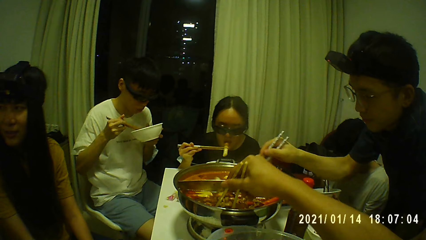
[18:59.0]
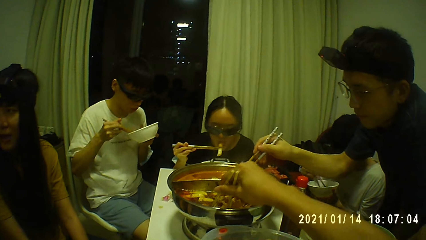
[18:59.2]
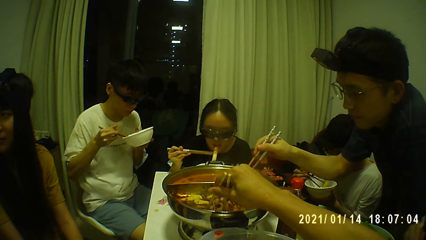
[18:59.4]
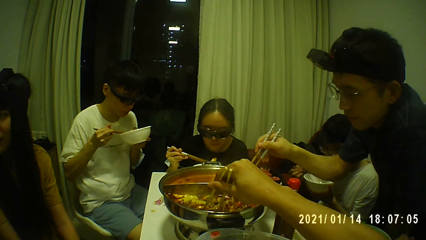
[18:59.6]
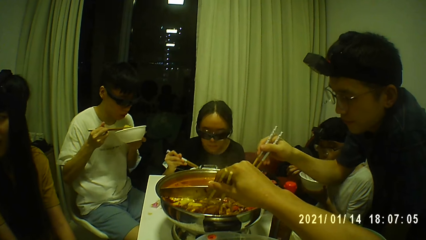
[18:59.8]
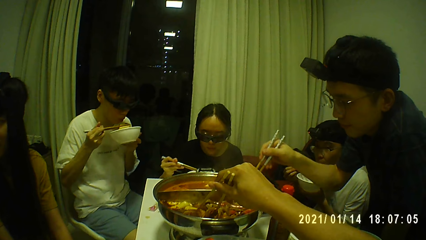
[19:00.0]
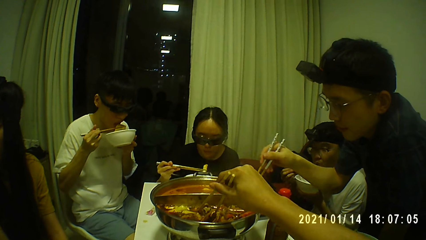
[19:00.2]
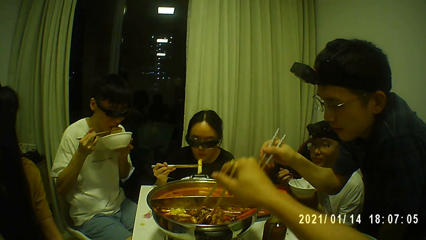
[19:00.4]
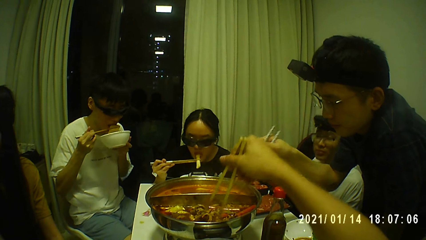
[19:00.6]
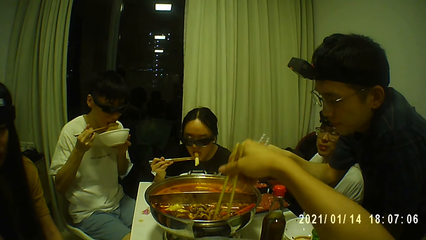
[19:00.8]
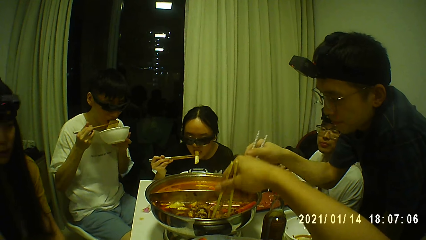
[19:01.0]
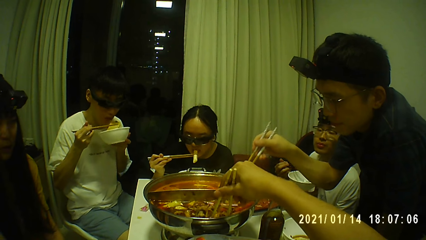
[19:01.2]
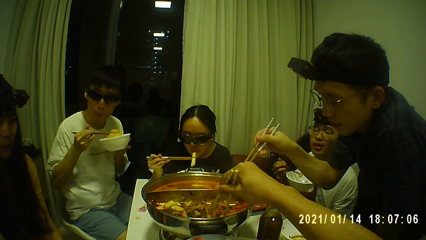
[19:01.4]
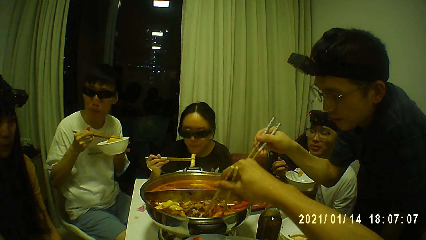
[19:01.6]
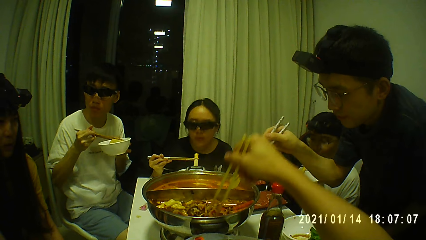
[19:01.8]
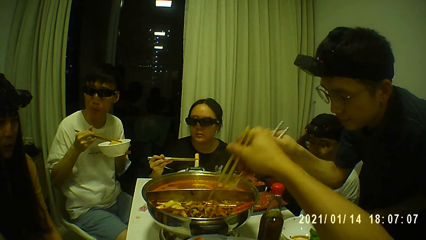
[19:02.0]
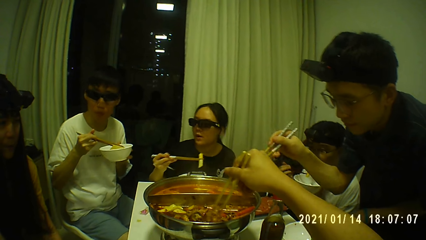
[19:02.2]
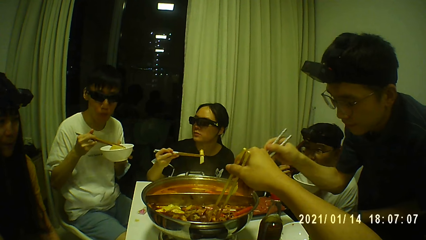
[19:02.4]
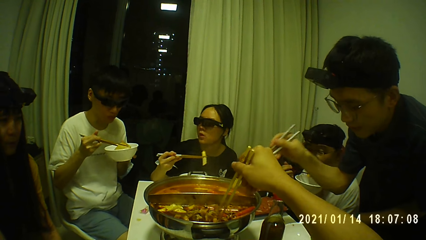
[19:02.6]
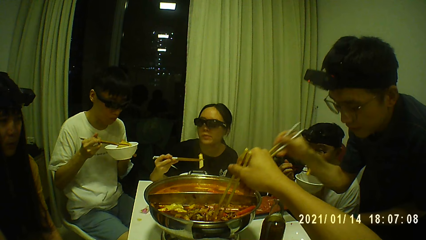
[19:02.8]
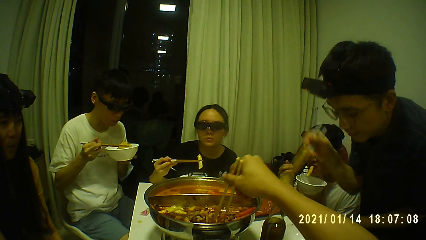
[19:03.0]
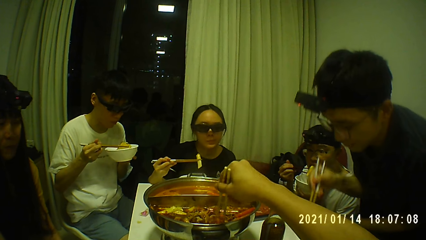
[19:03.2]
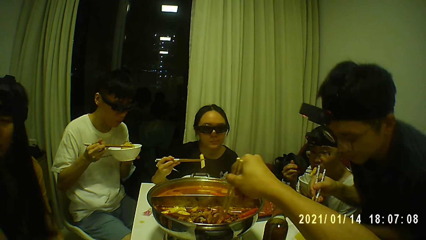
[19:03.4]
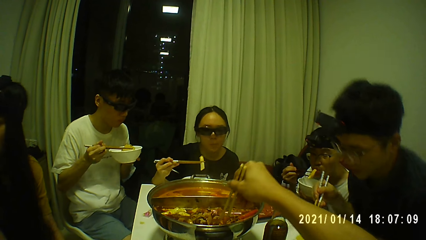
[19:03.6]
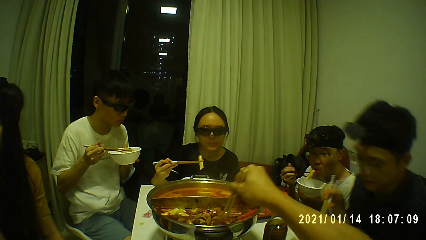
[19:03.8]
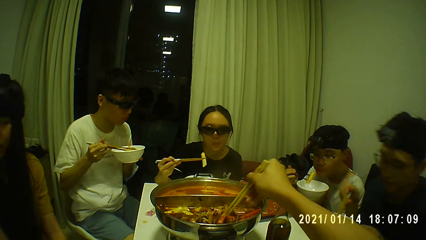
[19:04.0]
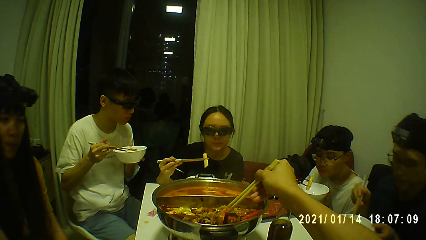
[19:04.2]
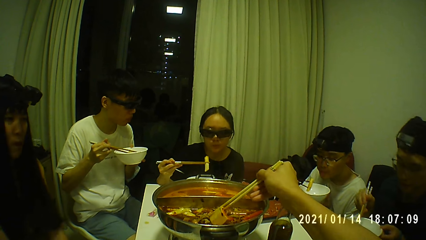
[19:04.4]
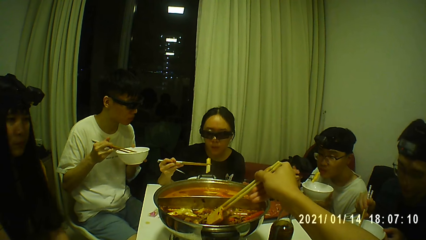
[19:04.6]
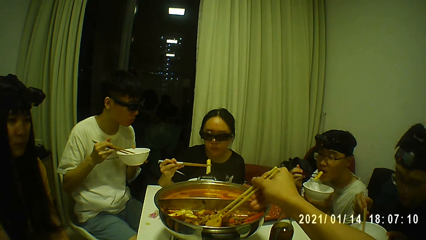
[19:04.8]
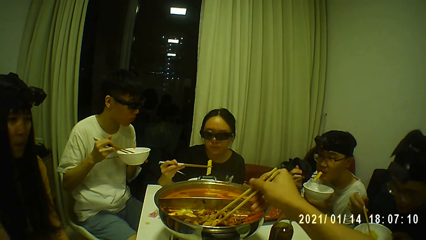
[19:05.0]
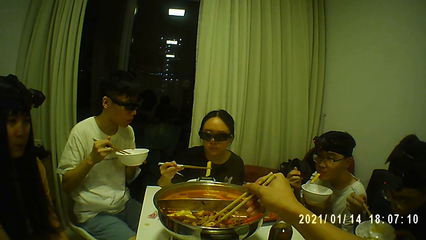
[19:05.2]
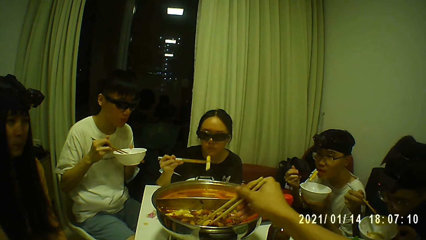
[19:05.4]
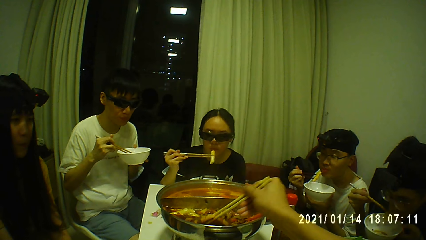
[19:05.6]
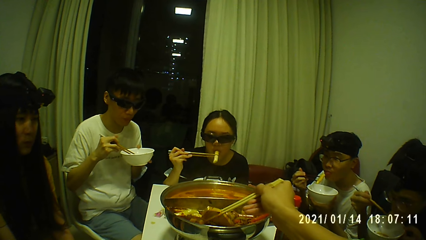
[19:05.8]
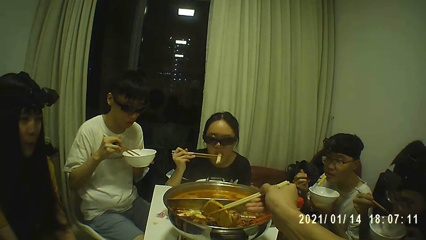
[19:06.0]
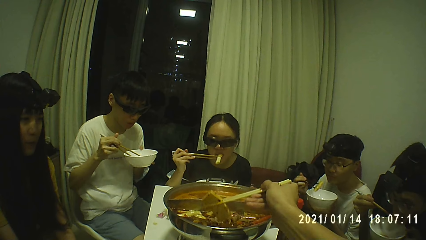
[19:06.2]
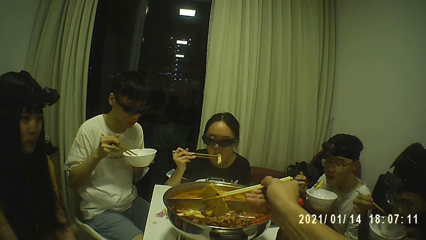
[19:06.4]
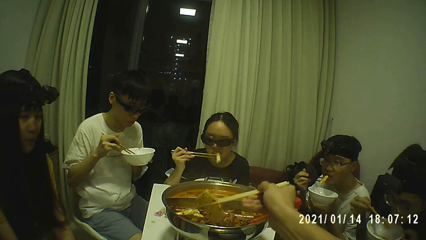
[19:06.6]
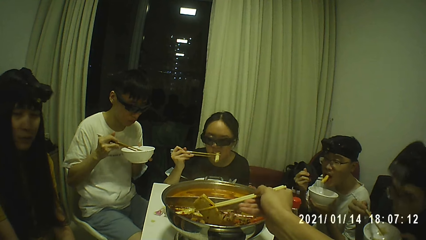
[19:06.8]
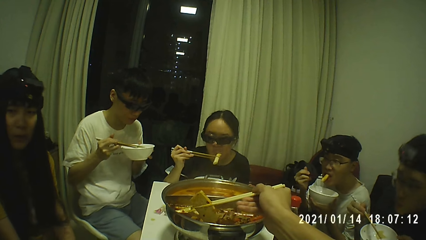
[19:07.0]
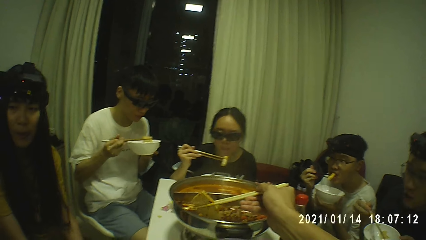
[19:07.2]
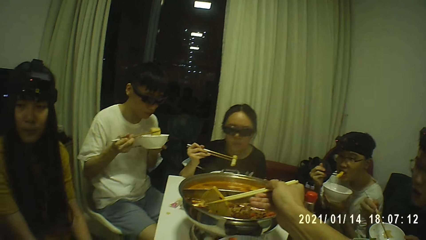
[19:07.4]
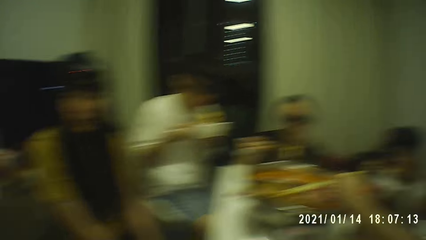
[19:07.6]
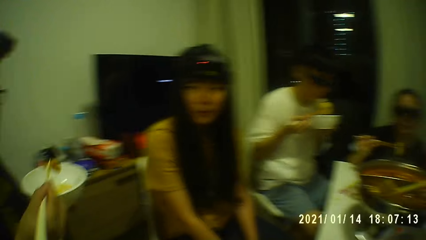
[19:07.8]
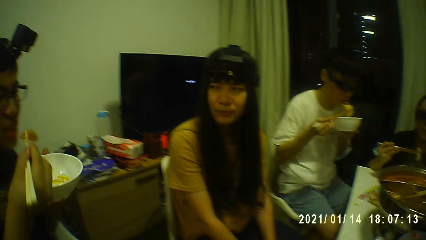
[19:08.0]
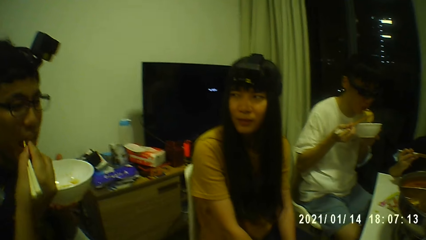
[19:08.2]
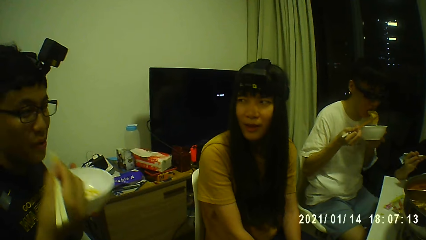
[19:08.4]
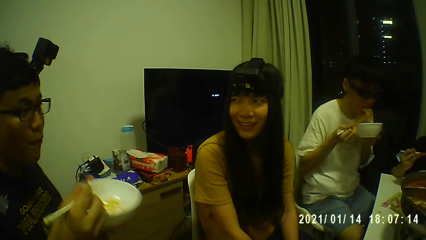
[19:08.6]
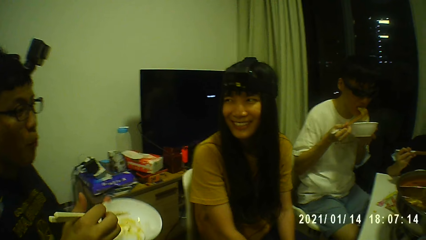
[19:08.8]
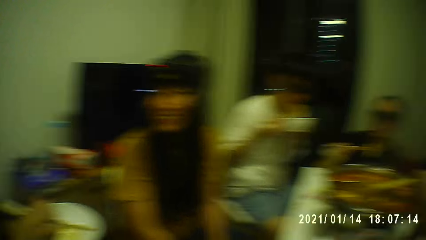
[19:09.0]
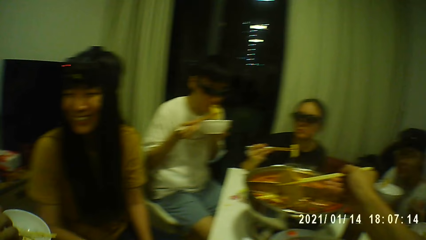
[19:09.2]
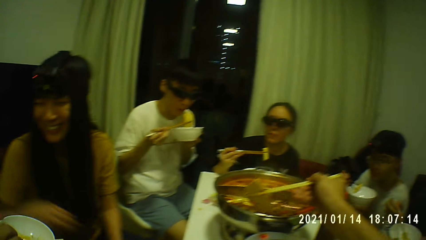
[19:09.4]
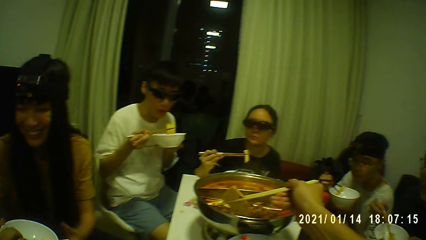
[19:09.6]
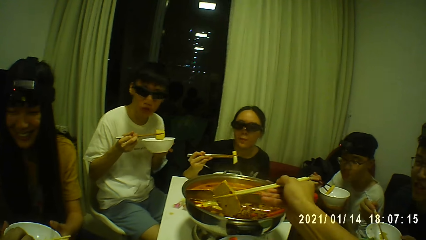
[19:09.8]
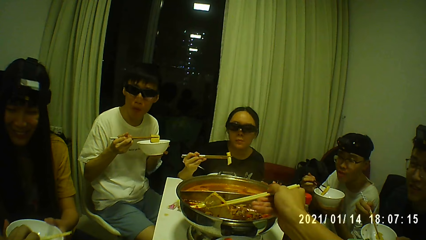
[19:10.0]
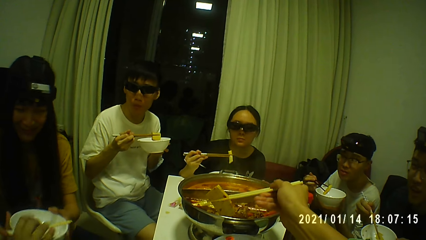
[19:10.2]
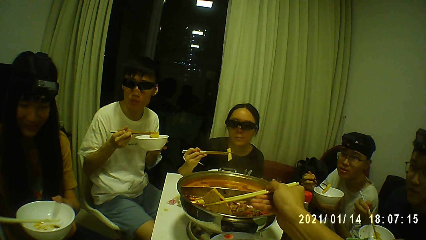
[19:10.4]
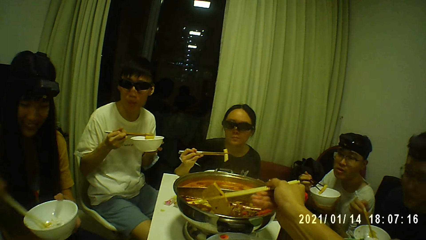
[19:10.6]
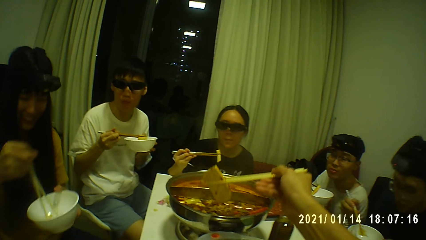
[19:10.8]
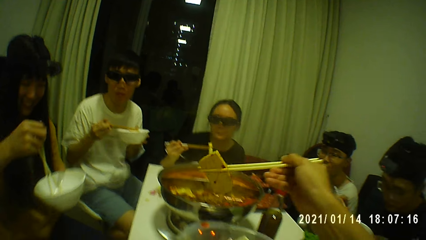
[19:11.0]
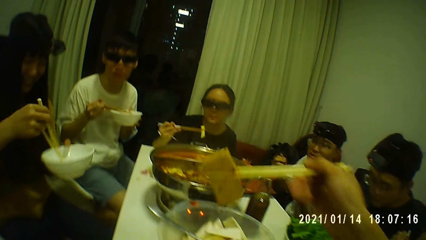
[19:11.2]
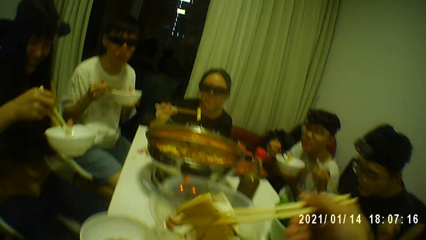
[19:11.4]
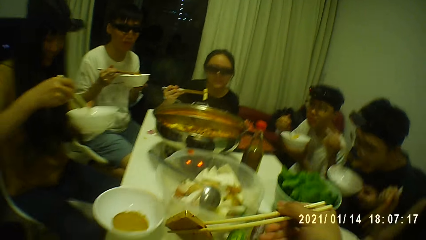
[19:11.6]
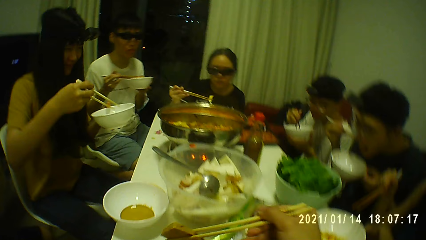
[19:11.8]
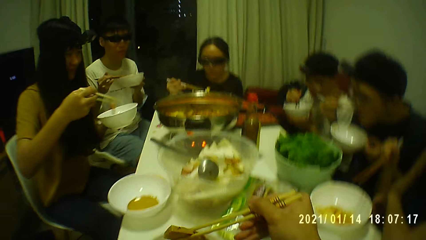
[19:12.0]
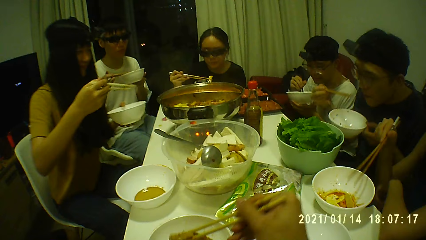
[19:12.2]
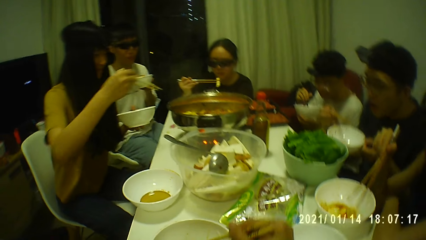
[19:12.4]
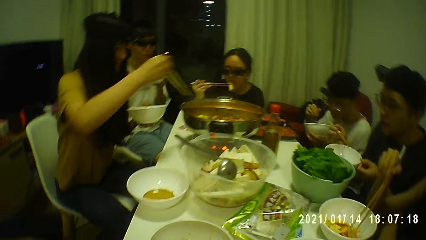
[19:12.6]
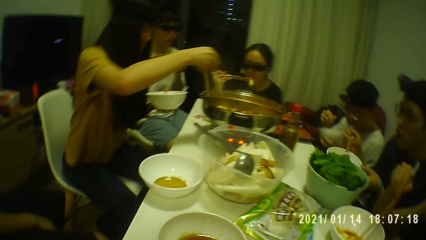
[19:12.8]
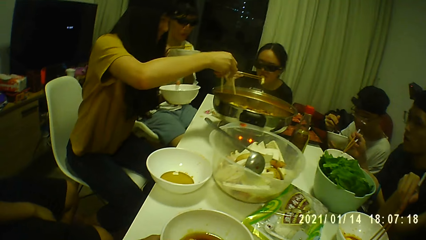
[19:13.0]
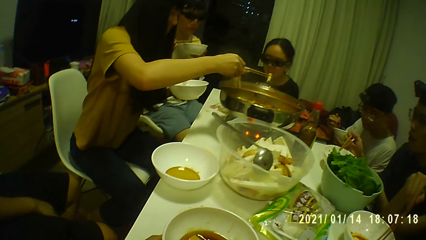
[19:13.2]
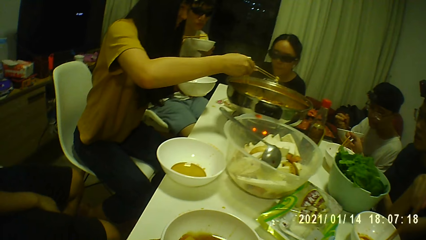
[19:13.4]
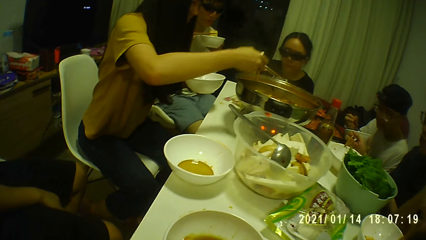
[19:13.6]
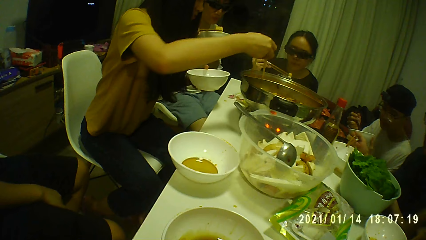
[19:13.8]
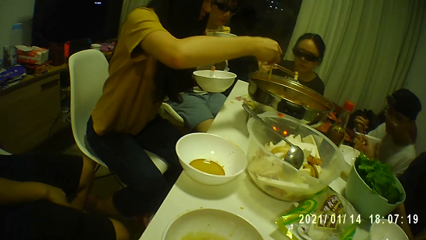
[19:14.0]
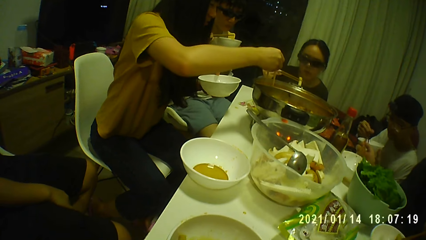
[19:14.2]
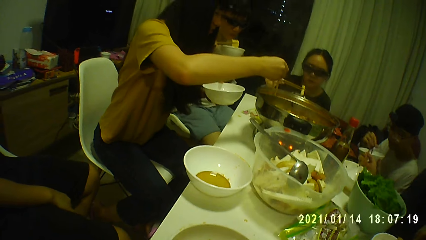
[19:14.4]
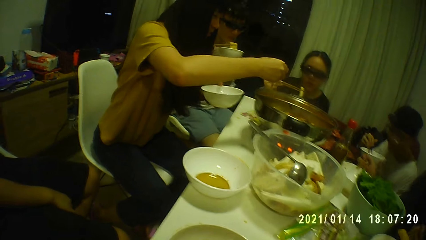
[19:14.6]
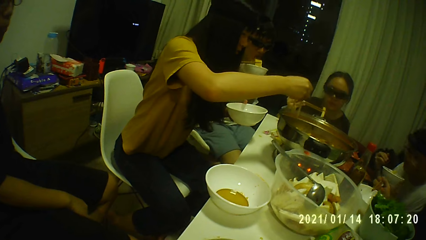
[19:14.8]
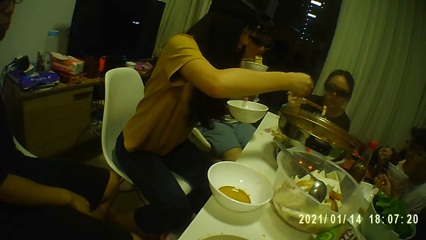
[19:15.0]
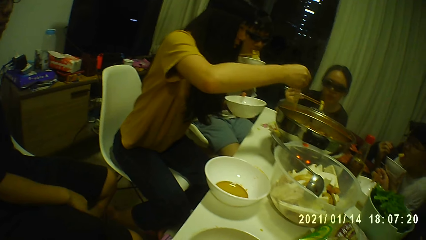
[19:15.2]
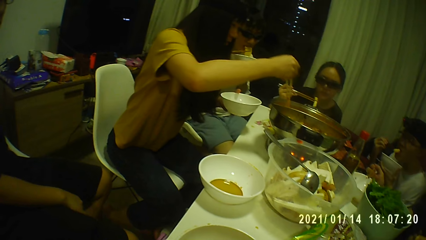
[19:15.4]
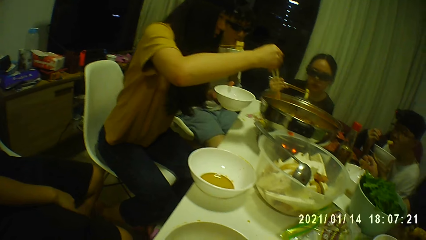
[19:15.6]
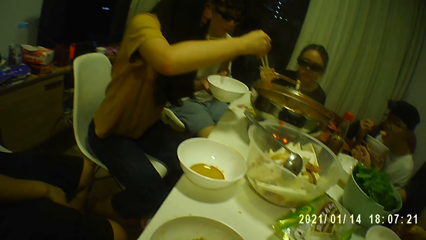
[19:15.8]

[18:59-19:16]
The camera wearer picks food from the bowl with the chopsticks. He stirs in the metal bowl with the chopsticks in his right hand. A woman converses with a man. A person picks food from the bowl with the chopsticks. Another man eats the kimchi with the chopsticks in his right hand. Another person eats food. Another woman eats the kimchi with the chopsticks in her right hand. The first person sits down. The camera wearer takes kimchi from the metal bowl on the table with the chopsticks in his right hand. The first man eats the kimchi with the chopsticks in his right hand. The camera wearer interacts with the first woman and the first man. He picks food from the bowl. He places the kimchi in the plate on the table with the chopsticks in his right hand. The first woman takes kimchi from the metal bowl on the table with the chopsticks in her right hand.
